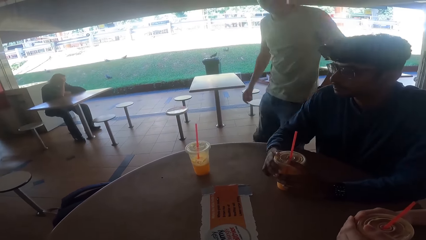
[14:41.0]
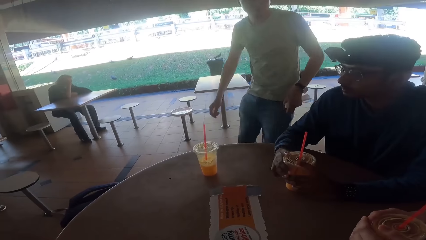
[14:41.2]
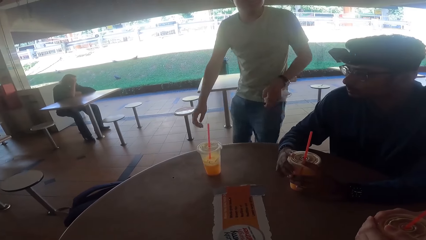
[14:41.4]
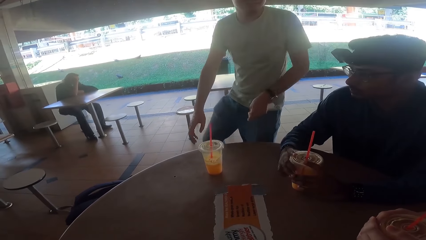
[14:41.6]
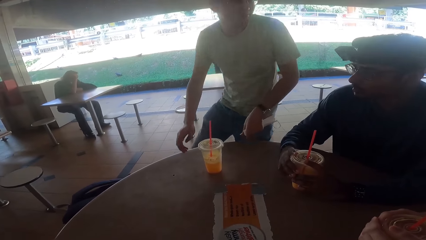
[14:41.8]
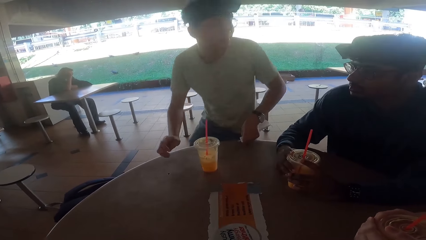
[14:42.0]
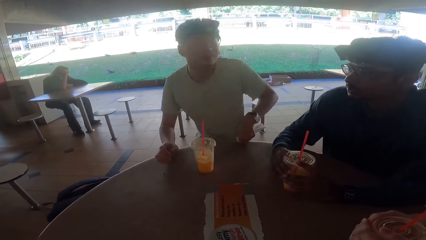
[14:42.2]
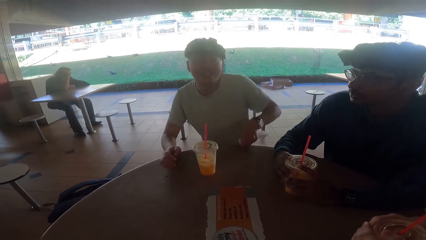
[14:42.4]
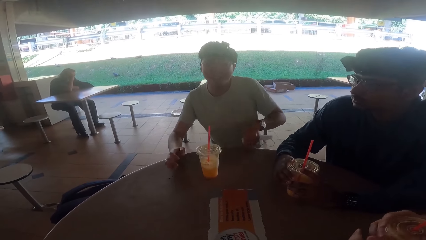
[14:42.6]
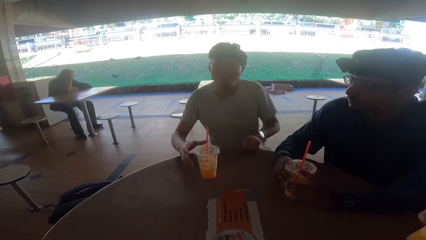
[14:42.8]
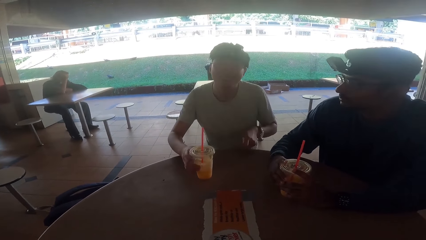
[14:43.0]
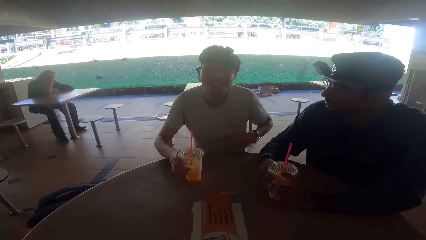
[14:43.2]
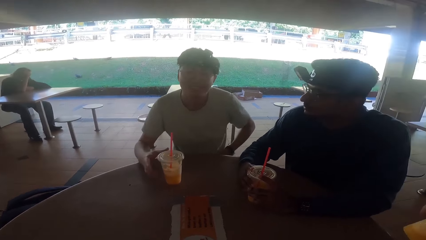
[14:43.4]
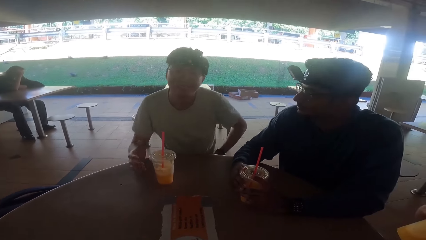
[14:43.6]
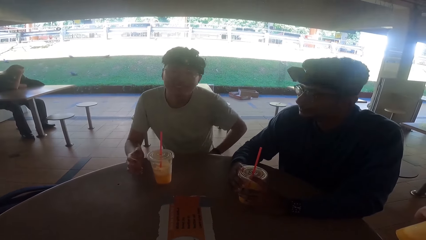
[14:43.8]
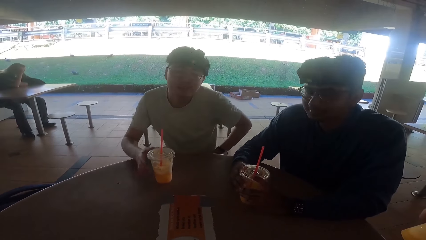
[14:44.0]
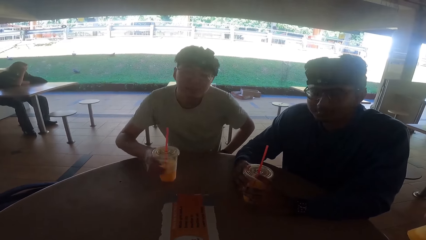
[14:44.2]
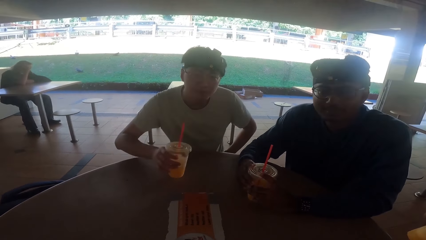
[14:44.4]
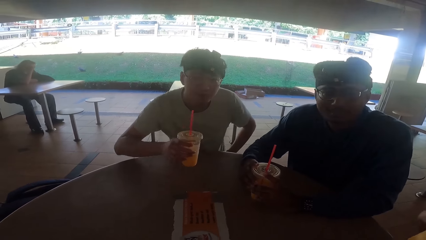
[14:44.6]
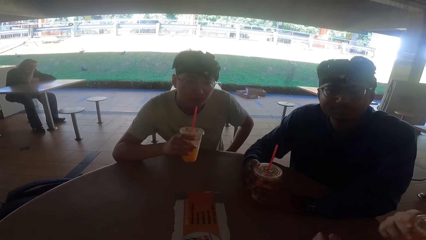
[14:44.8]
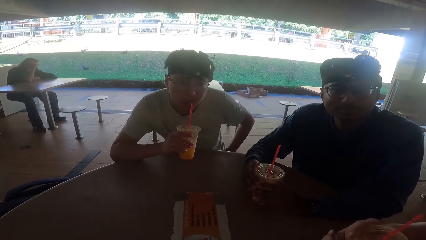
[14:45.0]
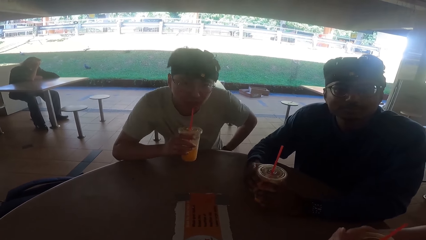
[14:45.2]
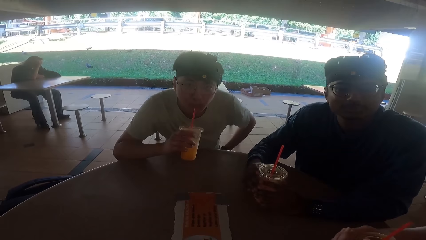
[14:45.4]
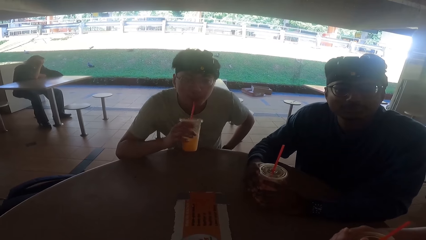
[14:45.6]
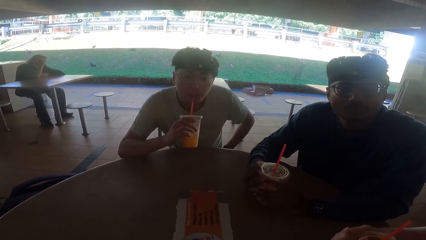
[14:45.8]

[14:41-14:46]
A person sits on the stool. The person touches the juice. The camera wearer talks to the person and two other persons. The first person picks up the juice from the table and drinks the juice.
